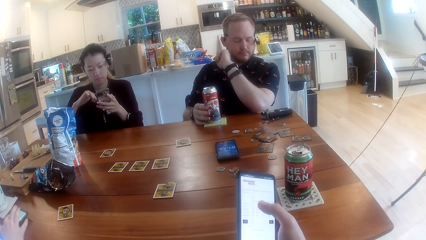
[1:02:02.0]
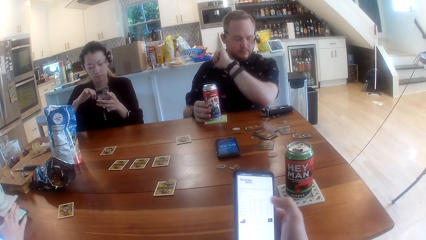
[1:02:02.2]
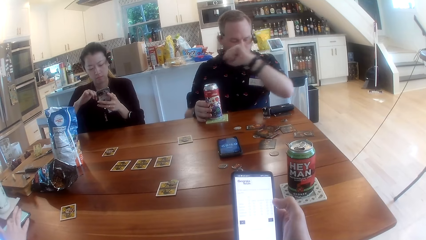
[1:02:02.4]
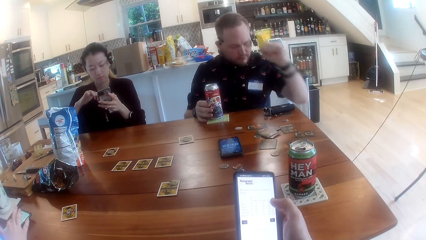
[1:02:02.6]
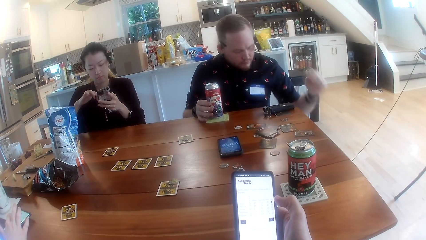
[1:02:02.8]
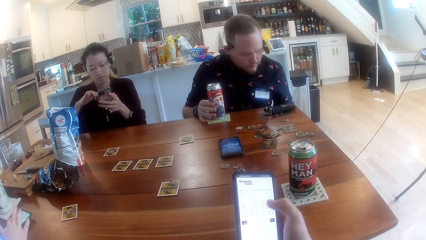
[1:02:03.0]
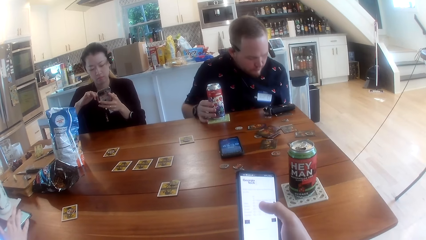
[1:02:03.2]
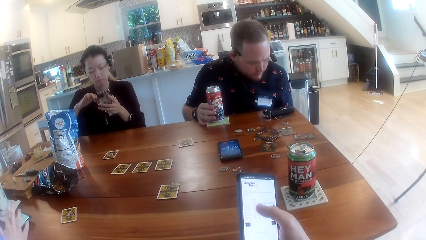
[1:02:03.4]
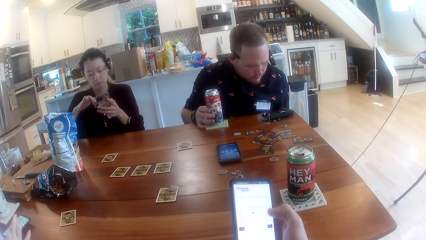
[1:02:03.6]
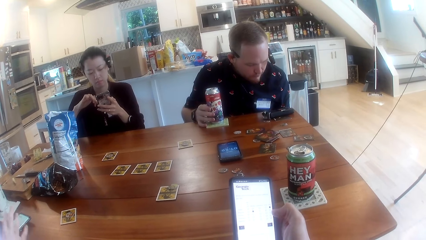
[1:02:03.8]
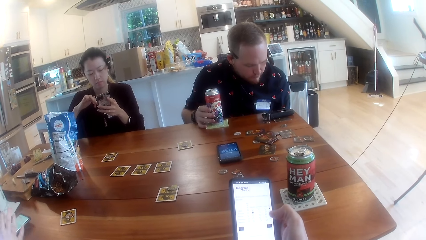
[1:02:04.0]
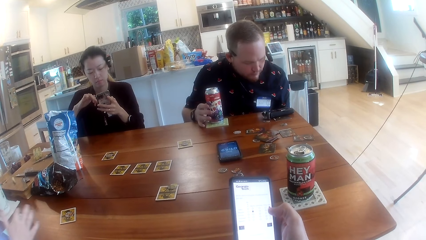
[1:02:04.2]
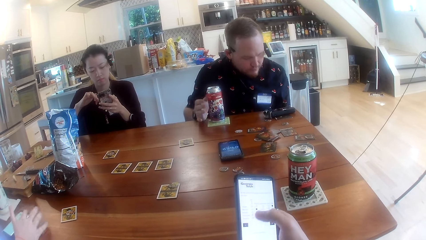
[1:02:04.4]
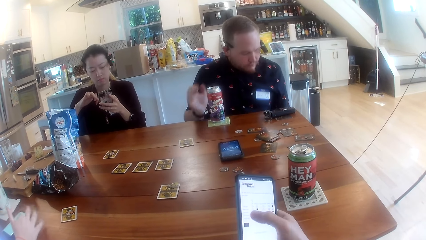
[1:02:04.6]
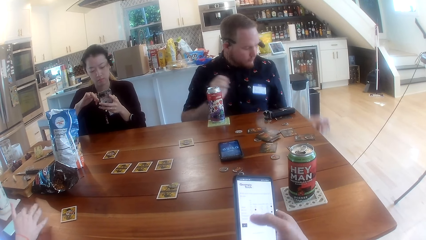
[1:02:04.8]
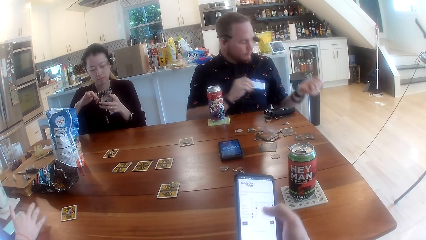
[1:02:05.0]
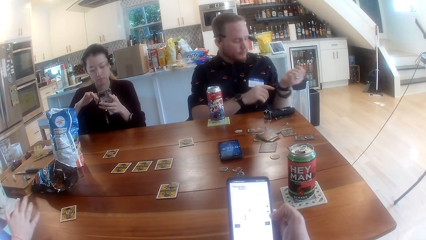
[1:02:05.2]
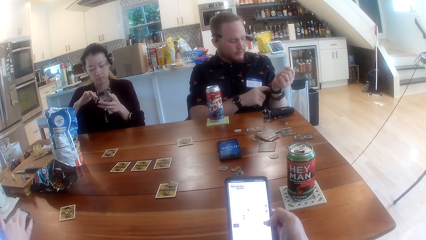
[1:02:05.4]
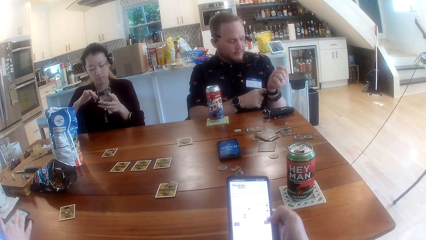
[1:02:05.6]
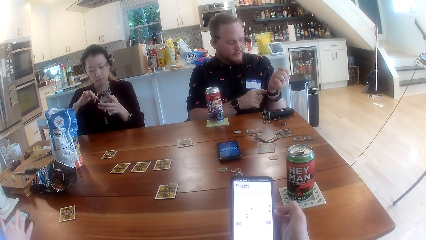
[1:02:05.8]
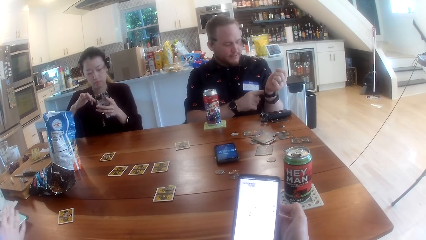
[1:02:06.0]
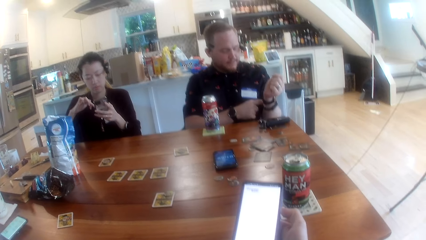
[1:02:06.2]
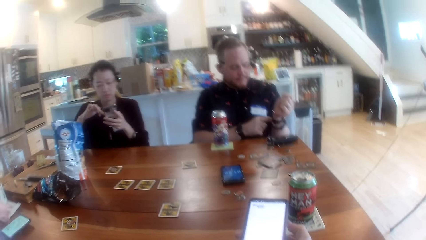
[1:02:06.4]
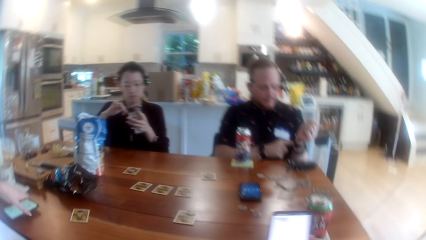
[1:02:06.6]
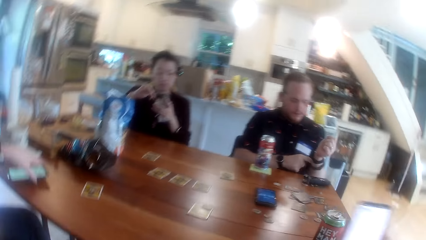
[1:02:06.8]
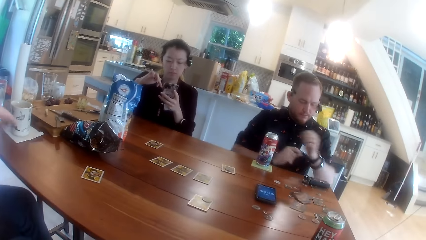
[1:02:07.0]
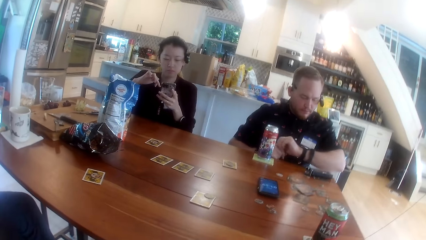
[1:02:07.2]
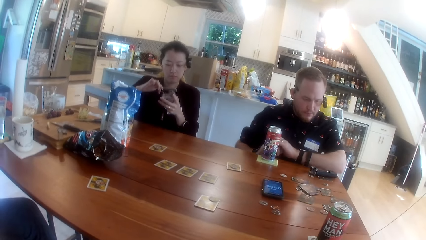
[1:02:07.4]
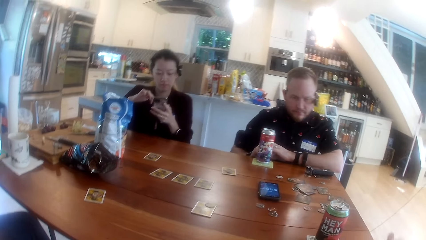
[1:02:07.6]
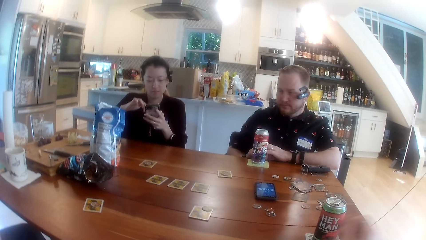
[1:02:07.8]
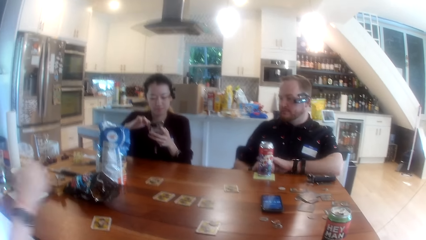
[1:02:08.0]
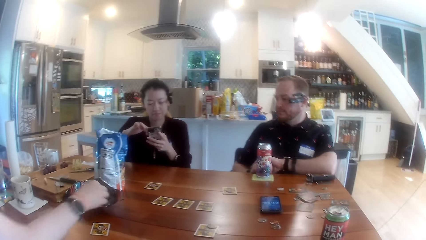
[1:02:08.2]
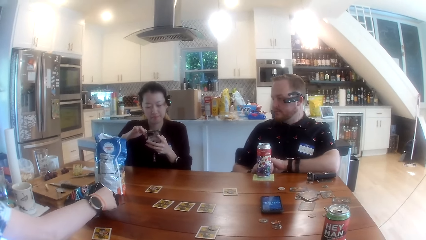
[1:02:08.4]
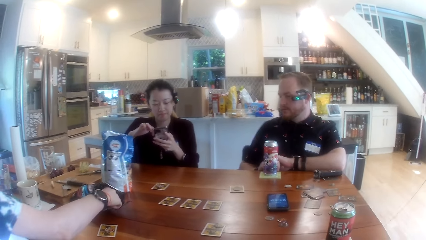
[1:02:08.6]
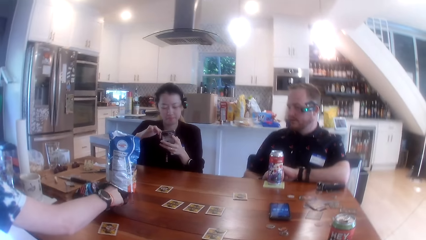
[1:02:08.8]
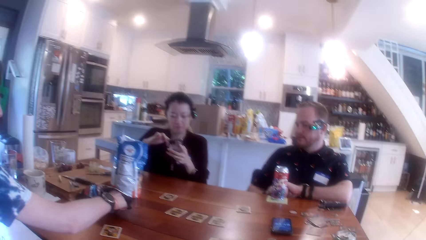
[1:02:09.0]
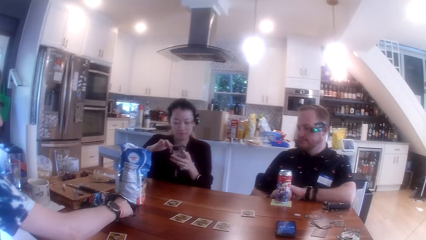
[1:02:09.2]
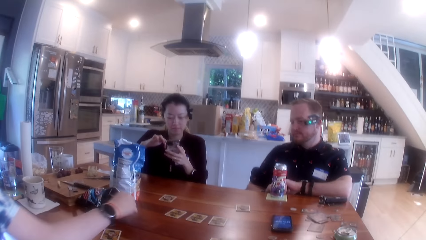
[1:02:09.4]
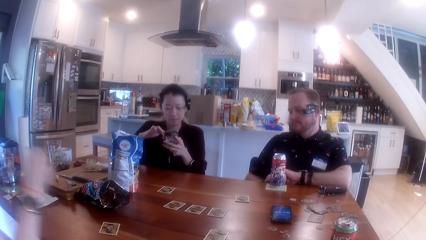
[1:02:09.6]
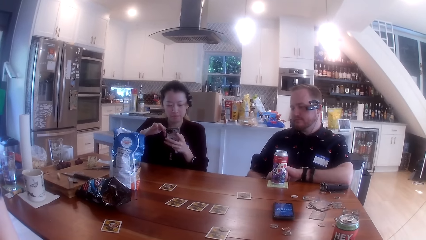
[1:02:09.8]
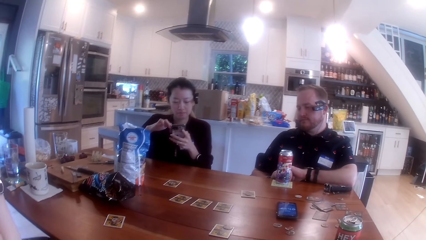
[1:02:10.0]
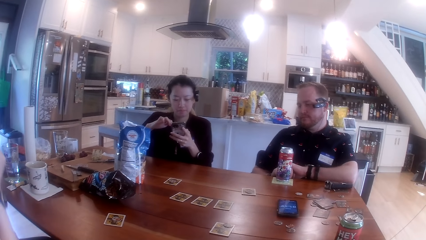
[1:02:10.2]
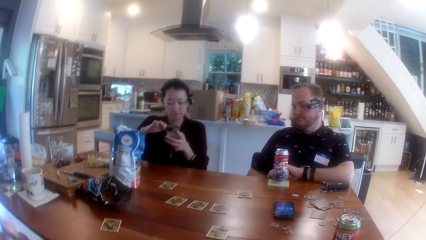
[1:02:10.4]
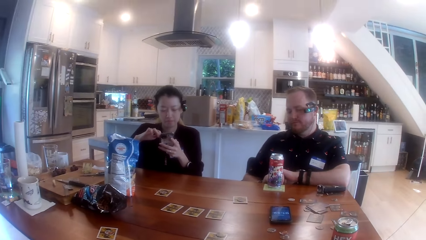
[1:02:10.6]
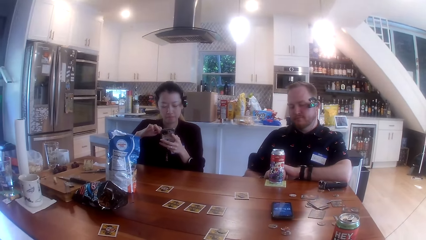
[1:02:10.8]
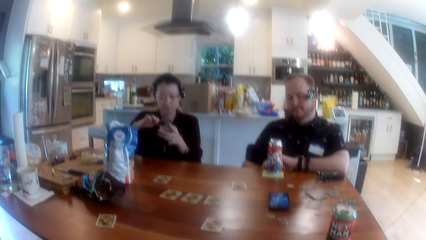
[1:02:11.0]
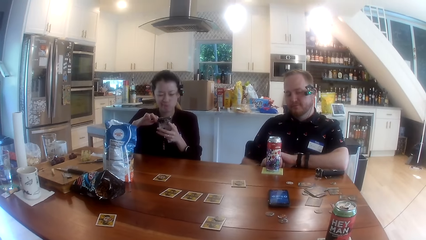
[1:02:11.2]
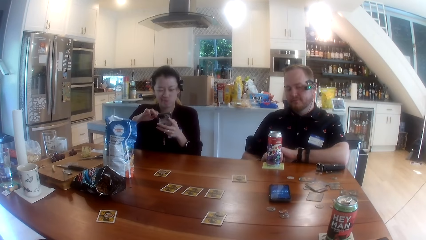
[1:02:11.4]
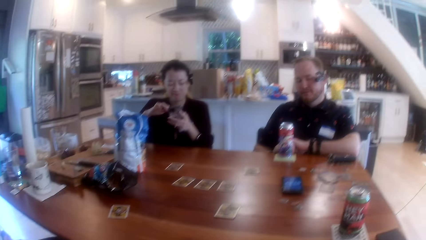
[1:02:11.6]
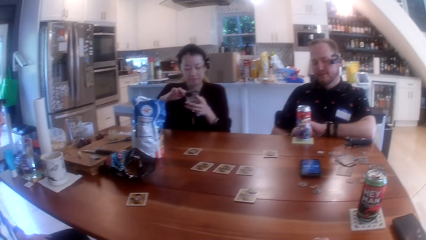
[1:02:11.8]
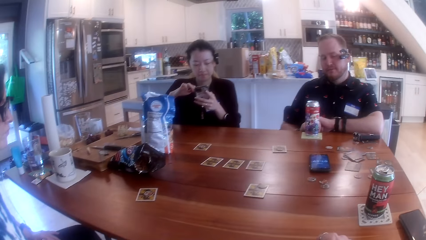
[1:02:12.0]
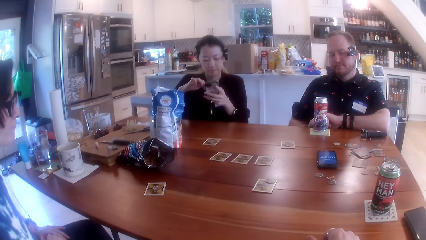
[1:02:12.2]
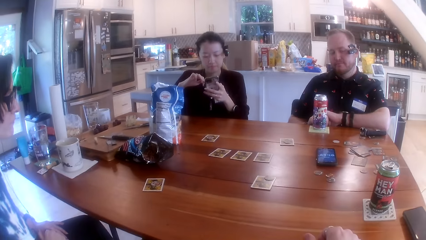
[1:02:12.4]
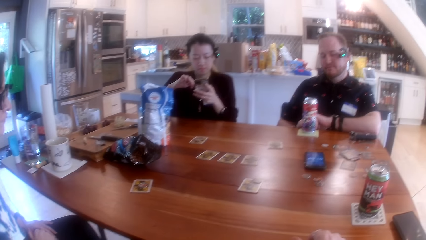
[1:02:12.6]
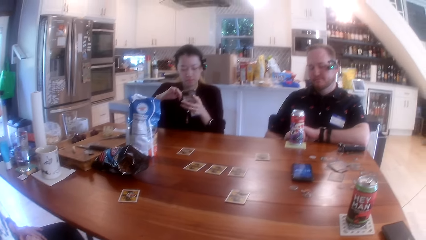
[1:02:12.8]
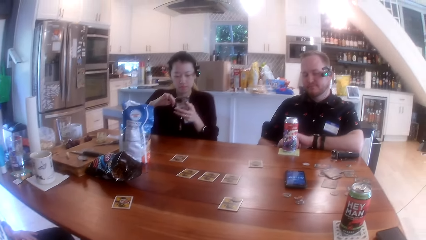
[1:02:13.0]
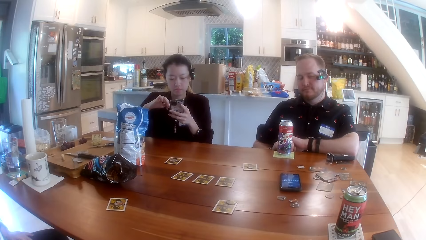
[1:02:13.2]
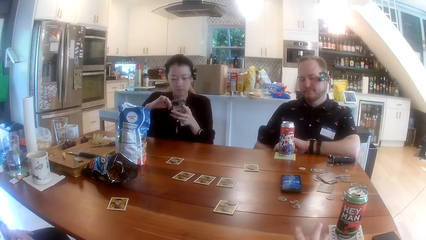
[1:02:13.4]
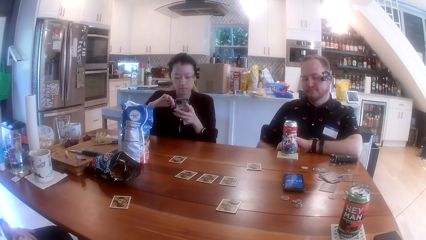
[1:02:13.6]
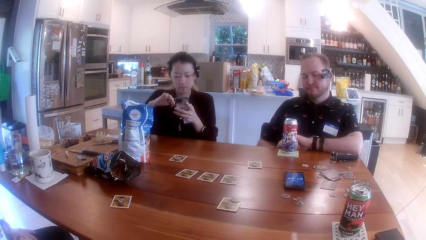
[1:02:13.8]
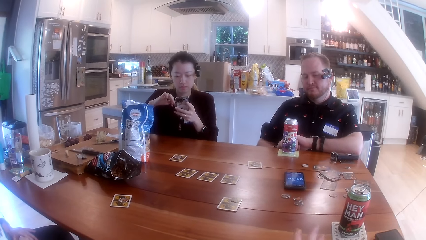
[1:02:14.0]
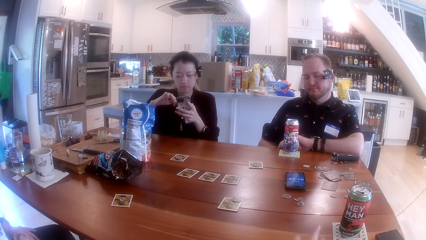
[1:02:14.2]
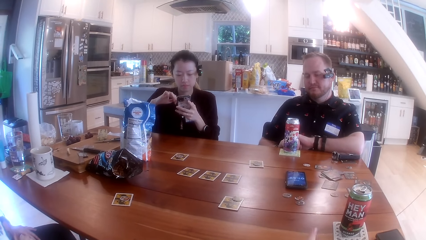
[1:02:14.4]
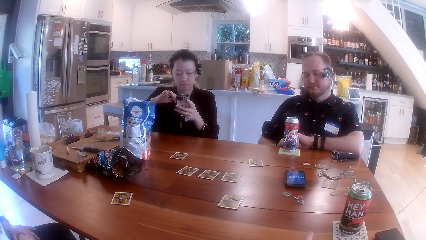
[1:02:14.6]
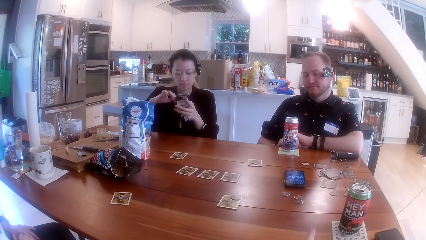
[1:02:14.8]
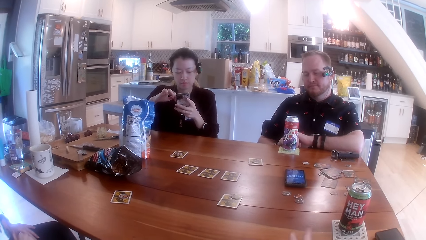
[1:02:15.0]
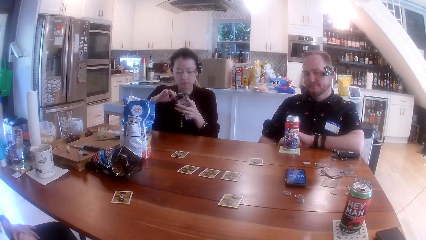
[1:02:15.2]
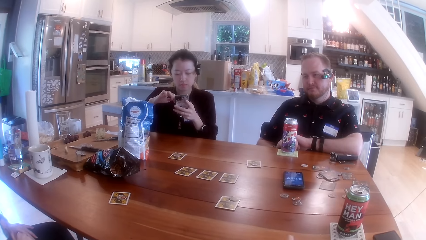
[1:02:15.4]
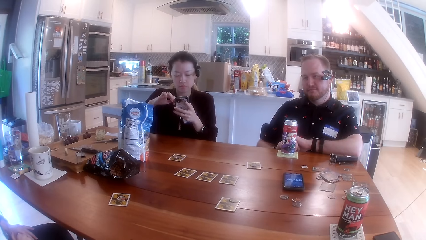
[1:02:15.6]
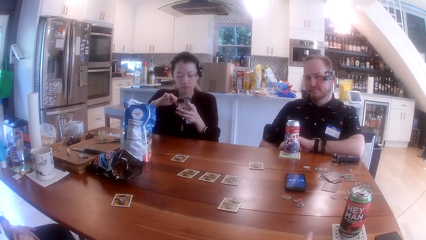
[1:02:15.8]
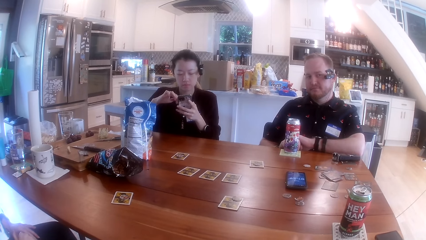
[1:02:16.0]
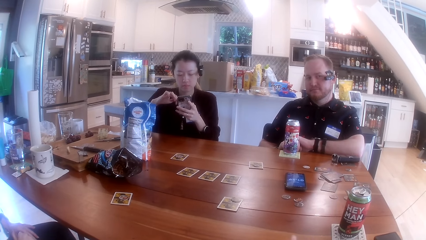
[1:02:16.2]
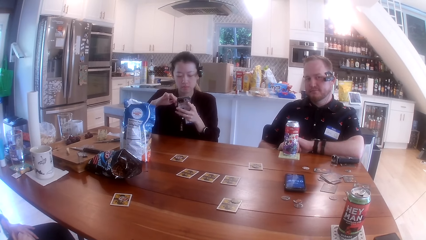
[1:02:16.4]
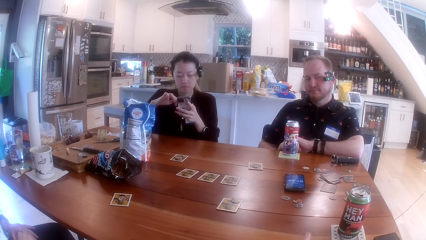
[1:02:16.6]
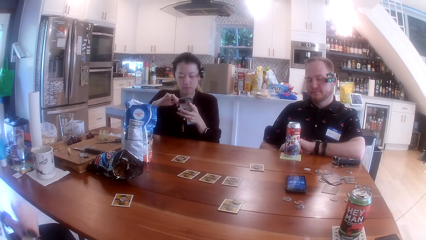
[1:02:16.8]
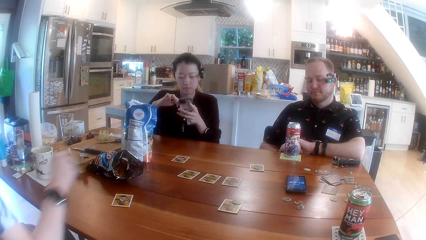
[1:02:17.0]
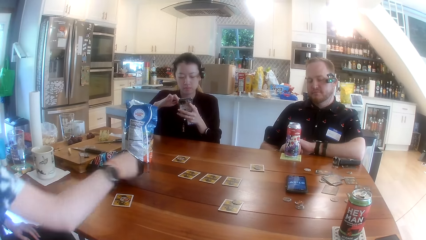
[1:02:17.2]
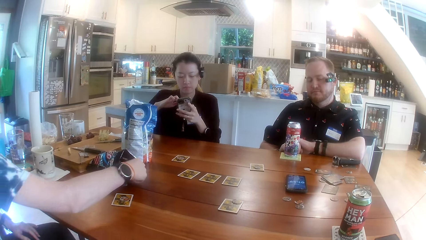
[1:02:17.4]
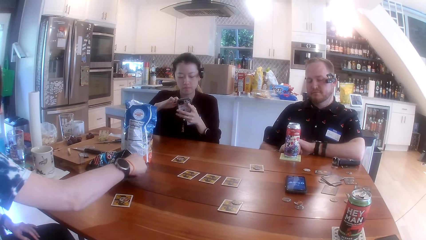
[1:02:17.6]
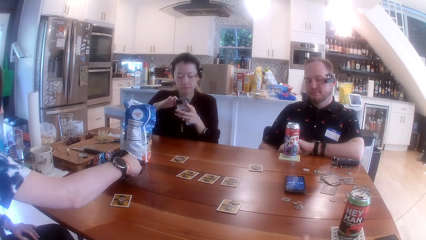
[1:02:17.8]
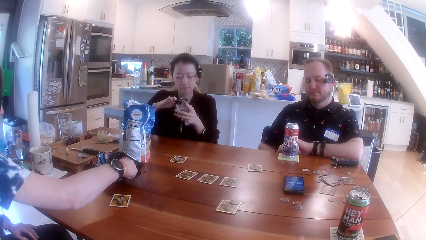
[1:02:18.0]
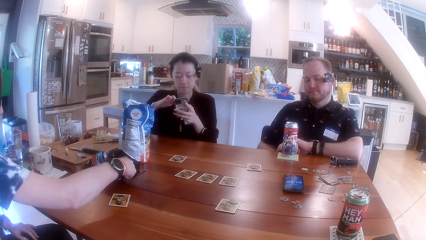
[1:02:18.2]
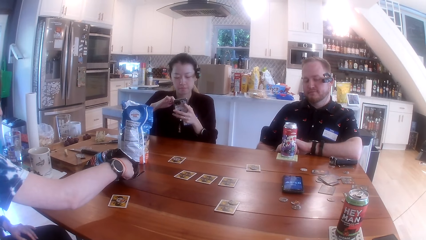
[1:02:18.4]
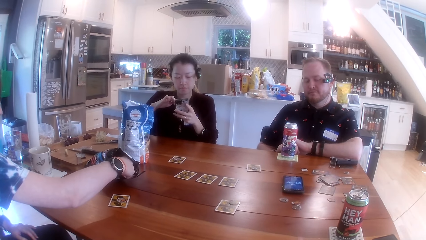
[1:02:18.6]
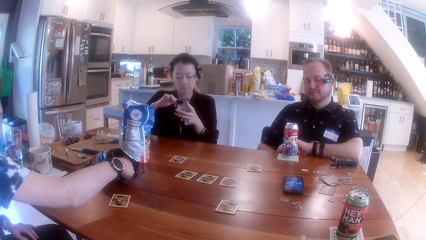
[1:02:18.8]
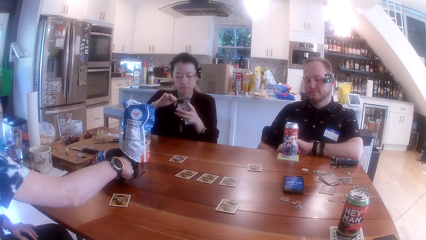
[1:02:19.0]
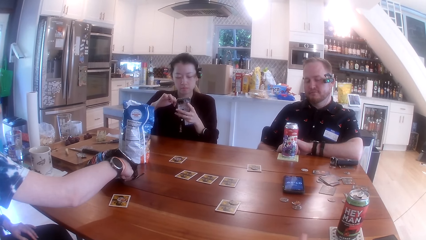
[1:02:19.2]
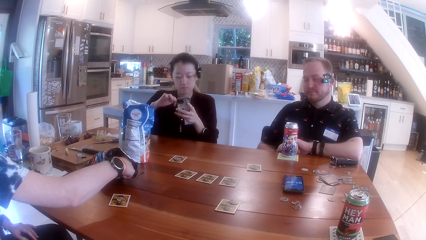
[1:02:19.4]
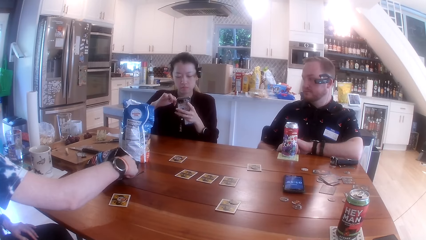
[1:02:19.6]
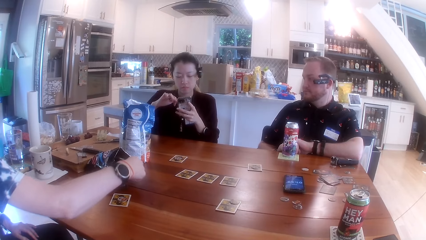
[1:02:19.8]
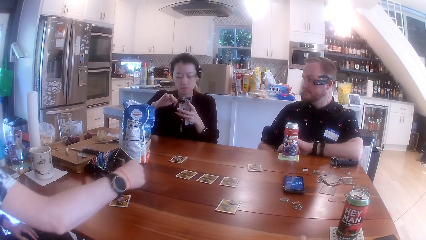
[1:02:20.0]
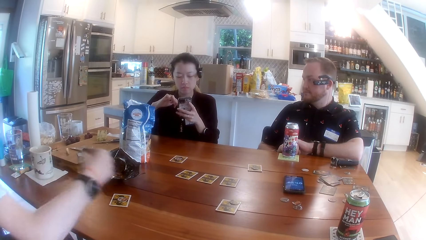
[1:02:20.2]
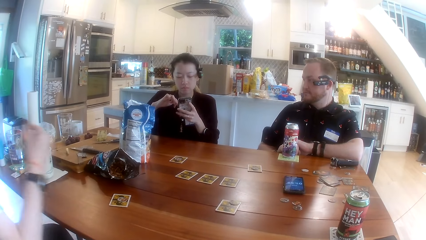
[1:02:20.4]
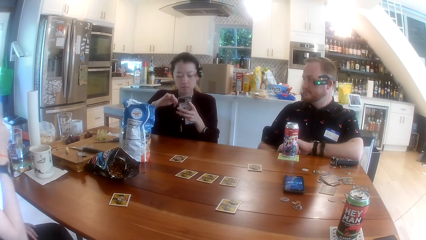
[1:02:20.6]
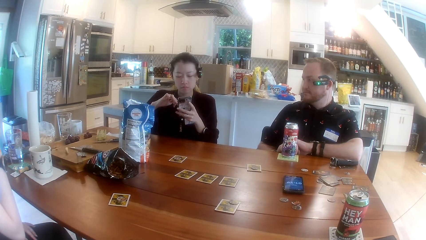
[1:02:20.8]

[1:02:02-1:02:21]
The woman picks a phone from the table with her left hand and picks chips from the pack with her right hand. She picks chips from the pack with her right hand again.
